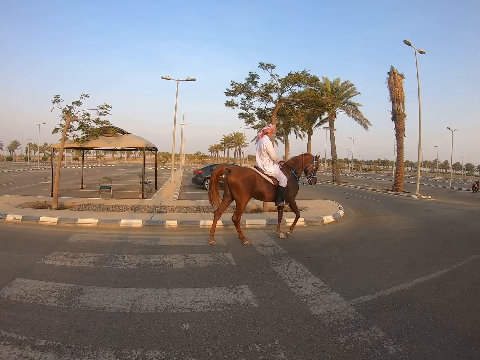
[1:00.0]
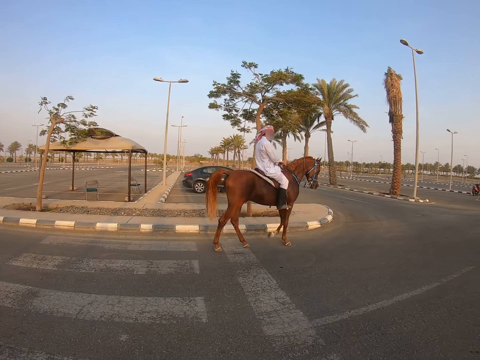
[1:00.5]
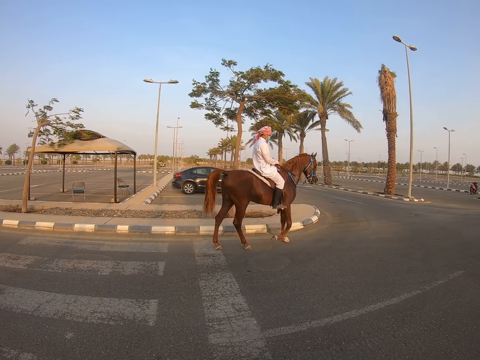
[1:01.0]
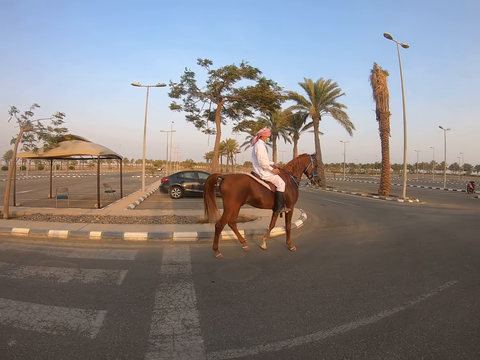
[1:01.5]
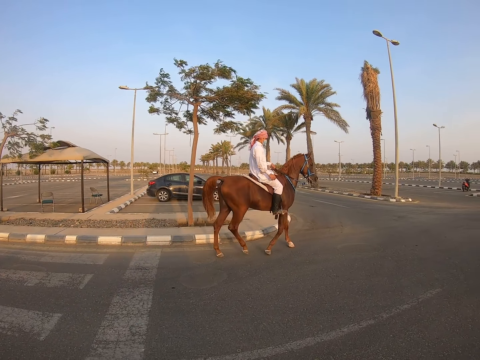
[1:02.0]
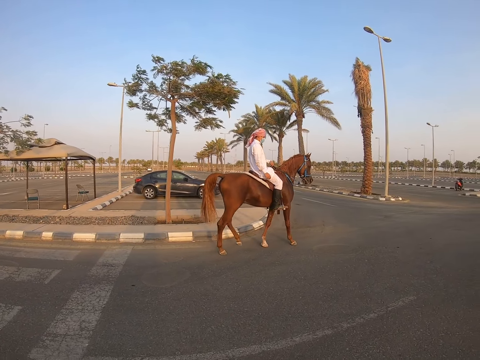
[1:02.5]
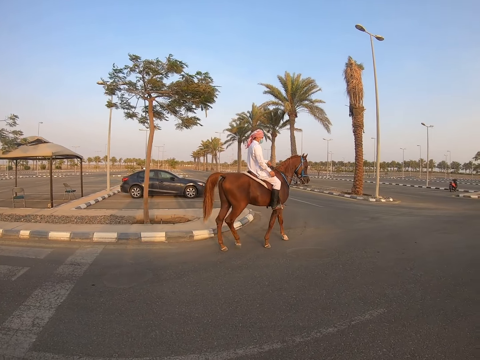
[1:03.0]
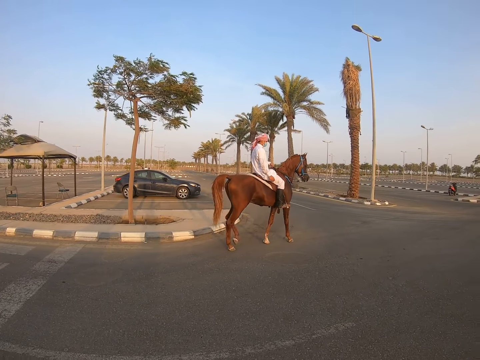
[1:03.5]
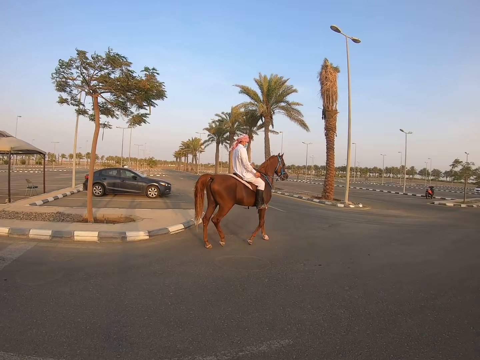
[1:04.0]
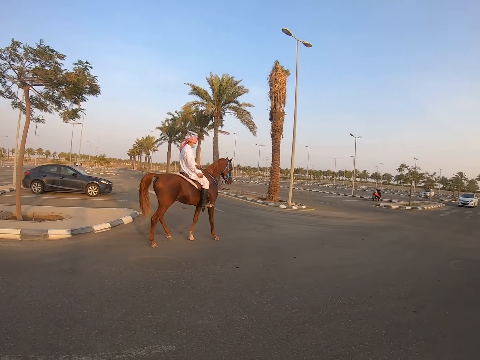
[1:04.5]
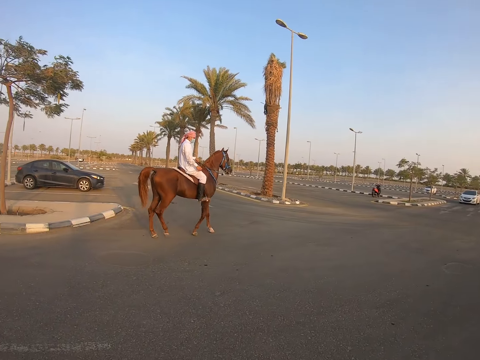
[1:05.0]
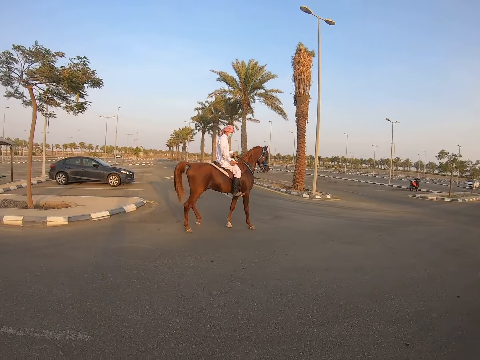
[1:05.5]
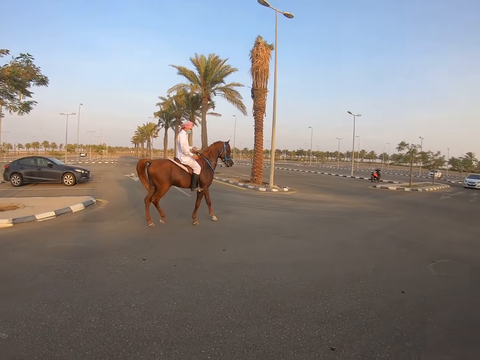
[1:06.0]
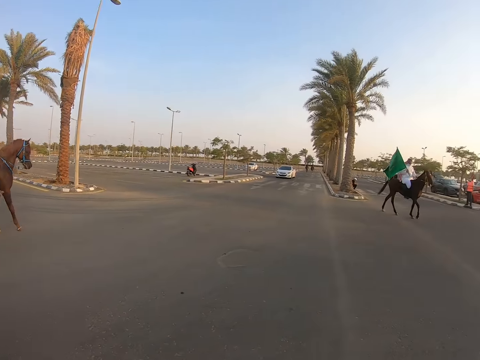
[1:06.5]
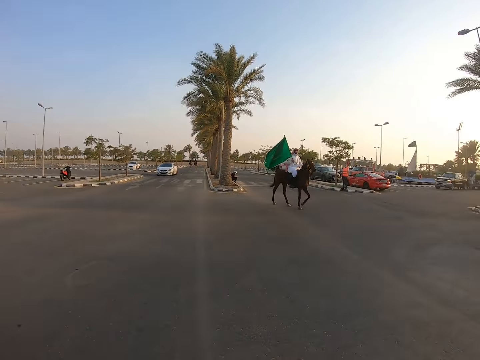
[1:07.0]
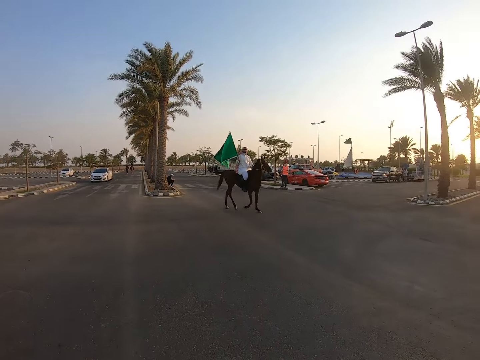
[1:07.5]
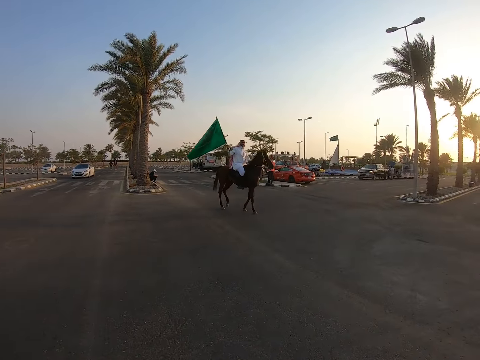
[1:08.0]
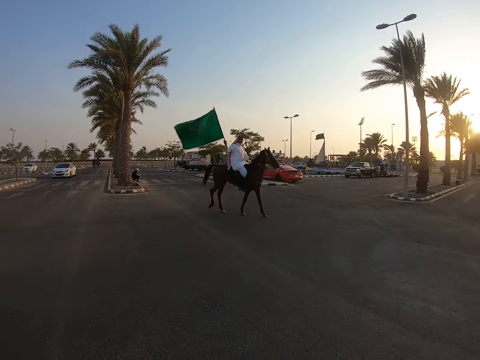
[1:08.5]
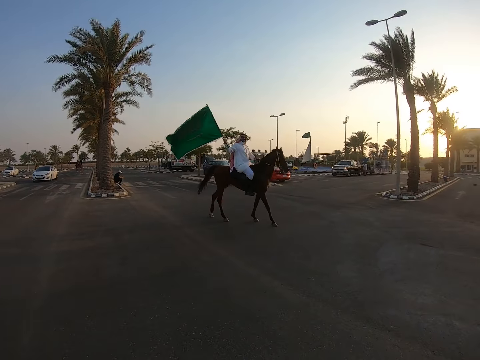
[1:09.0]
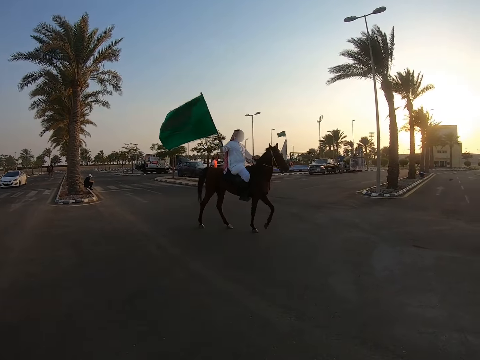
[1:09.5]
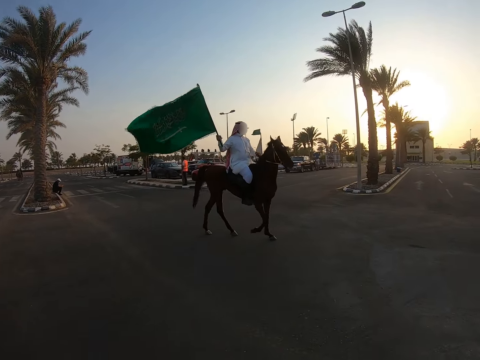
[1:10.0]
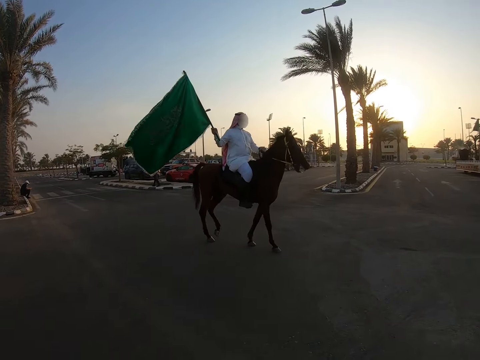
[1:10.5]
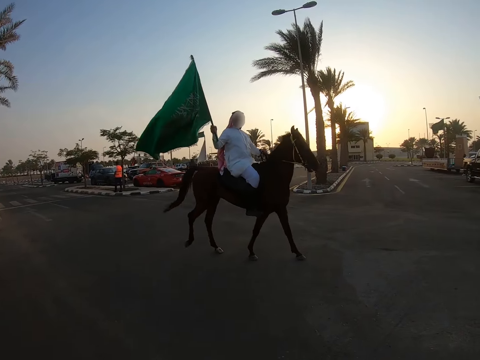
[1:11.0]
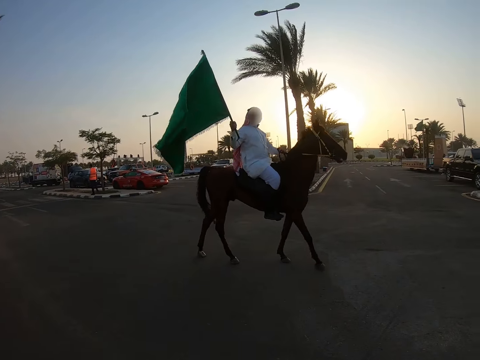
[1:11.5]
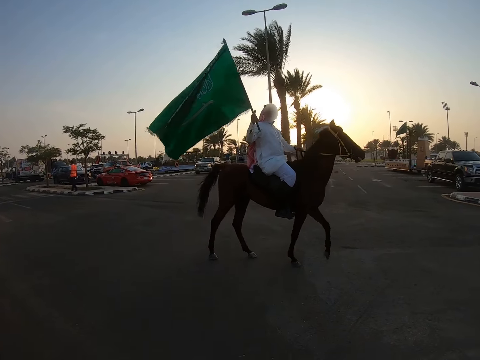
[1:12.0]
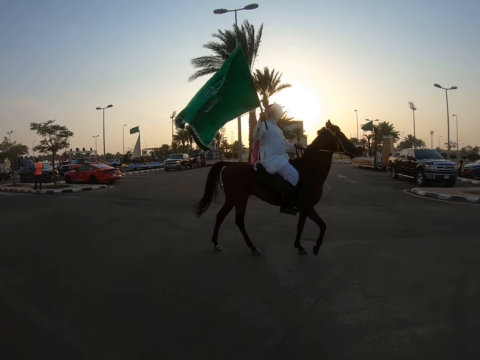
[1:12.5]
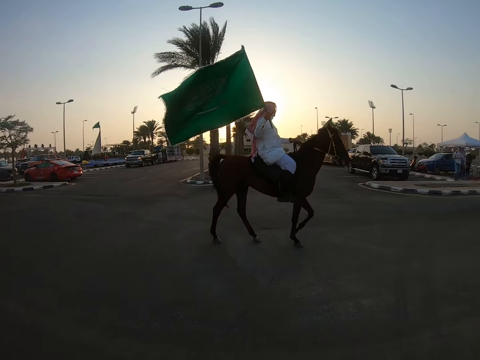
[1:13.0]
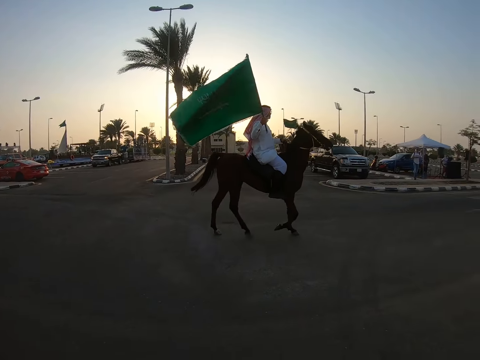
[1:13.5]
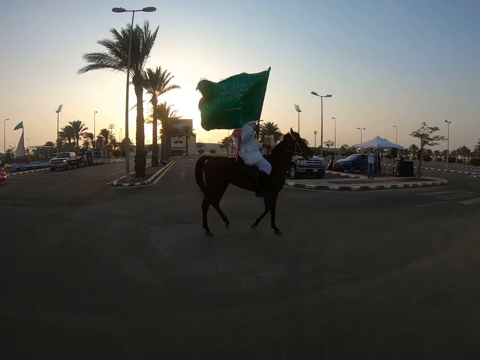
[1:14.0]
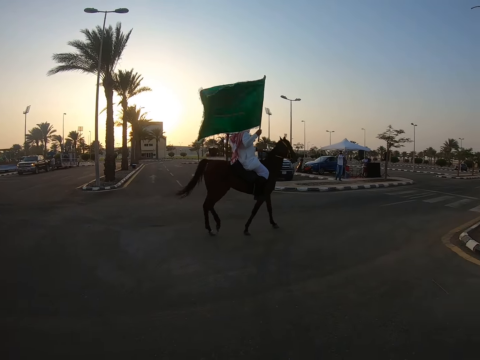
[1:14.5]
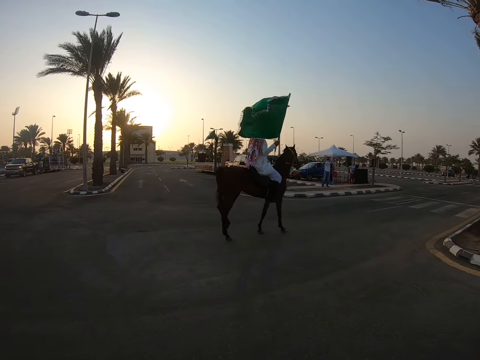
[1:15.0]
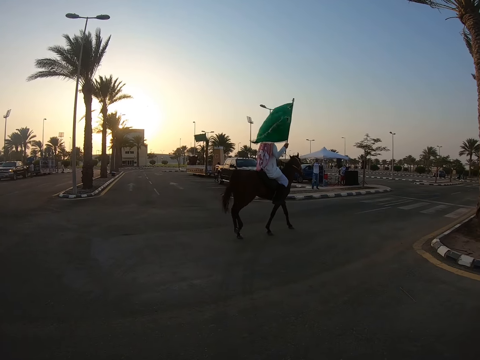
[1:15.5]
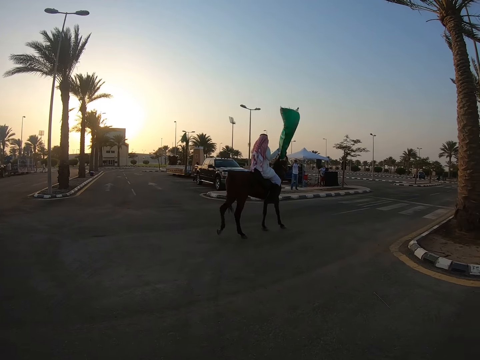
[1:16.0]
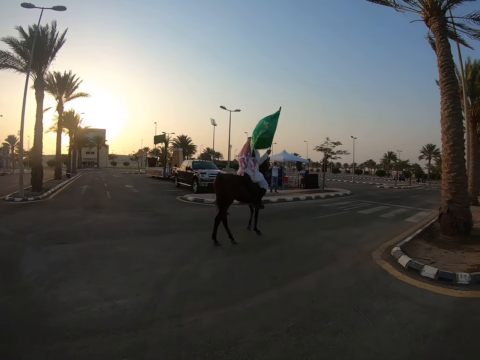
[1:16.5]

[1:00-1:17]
A man rides a horse. The camera wearer walks around. The man rides the horse. The camera wearer turns around. A horseman rides on a horse in the park. The horseman holds a flag in his right hand. The horseman rides the horse. The camera wearer turns around. The horseman rides the horse.

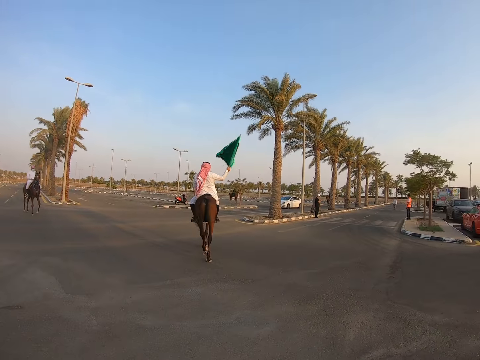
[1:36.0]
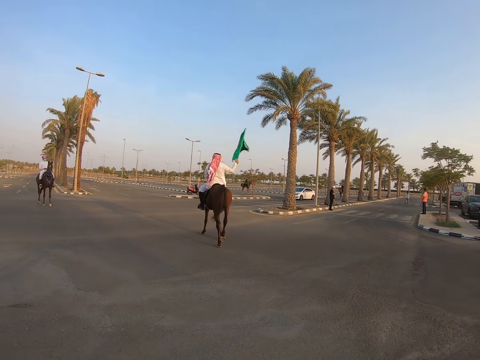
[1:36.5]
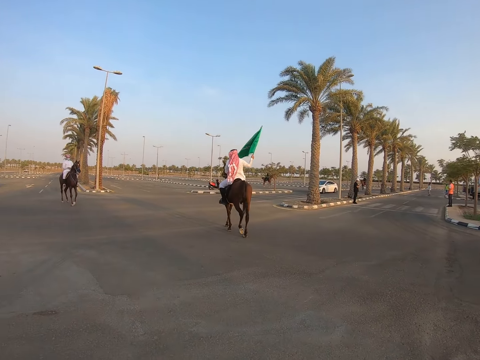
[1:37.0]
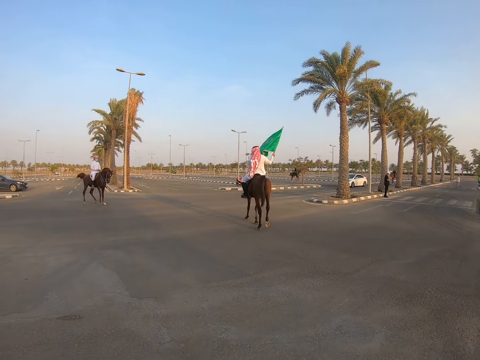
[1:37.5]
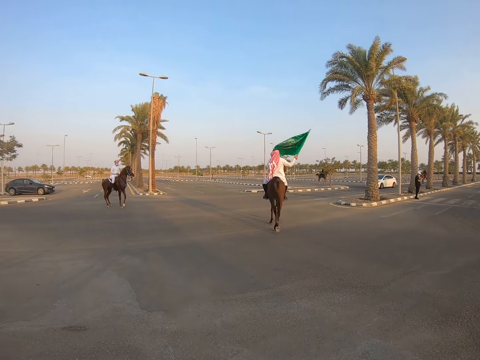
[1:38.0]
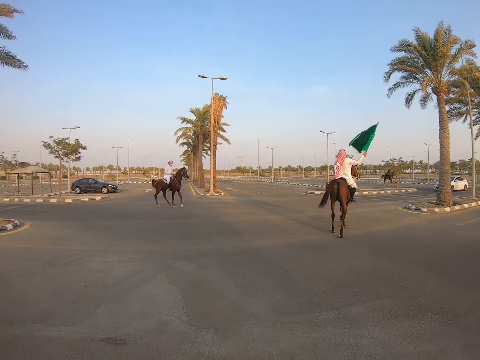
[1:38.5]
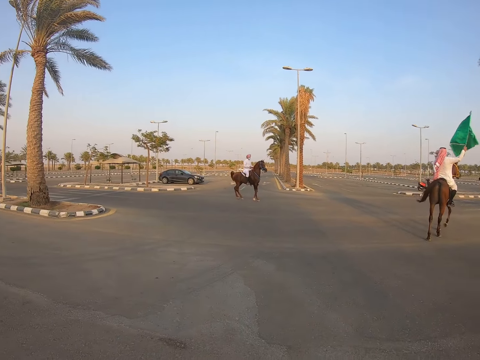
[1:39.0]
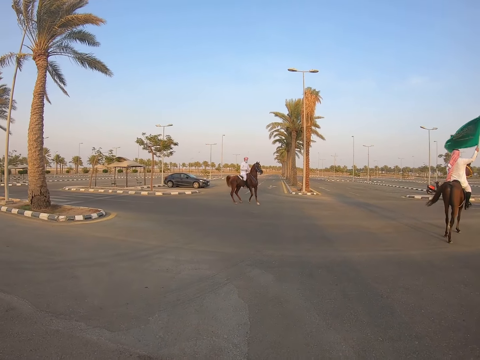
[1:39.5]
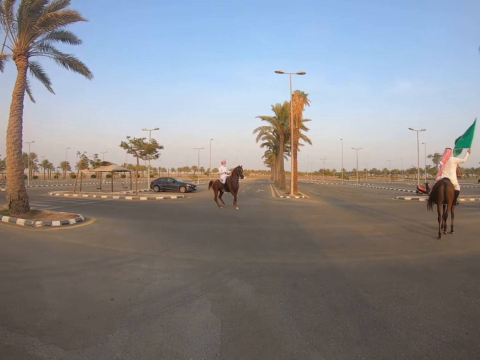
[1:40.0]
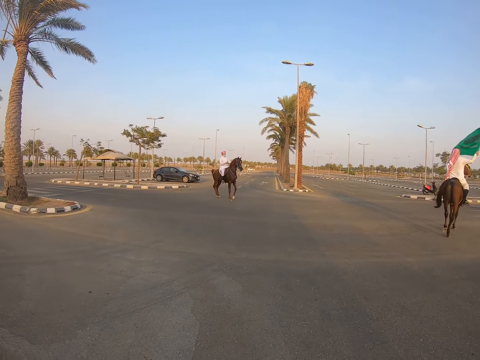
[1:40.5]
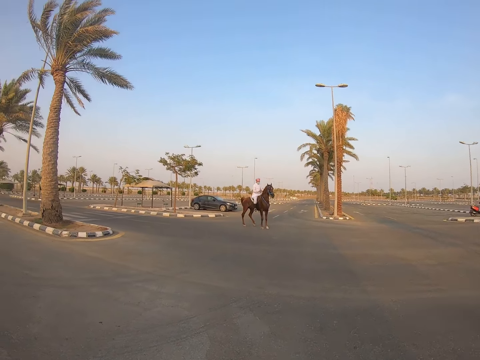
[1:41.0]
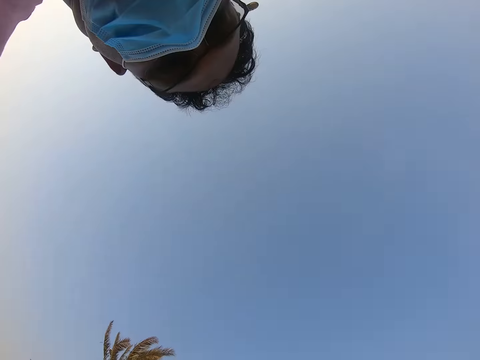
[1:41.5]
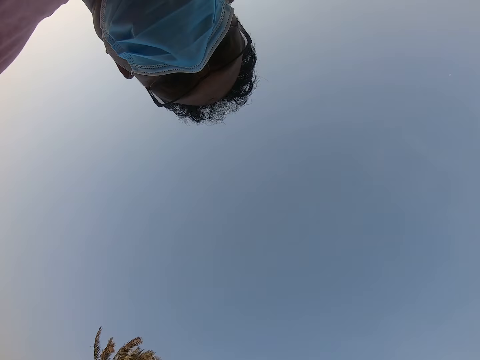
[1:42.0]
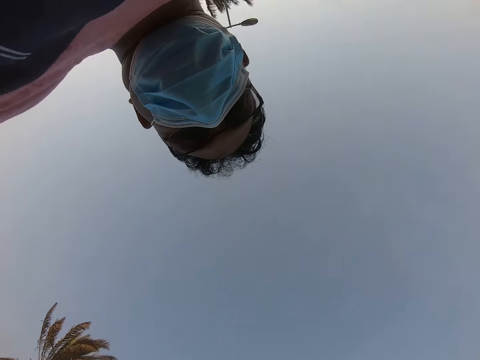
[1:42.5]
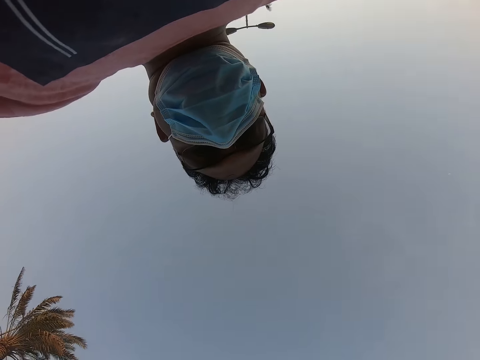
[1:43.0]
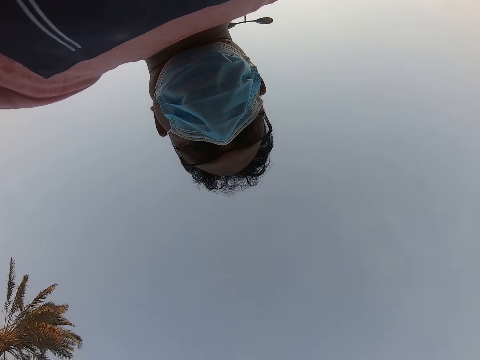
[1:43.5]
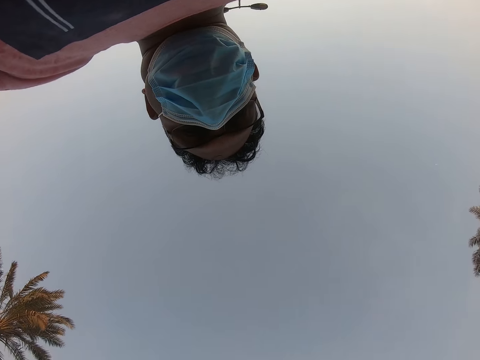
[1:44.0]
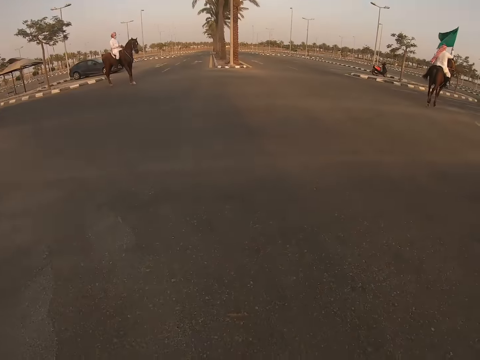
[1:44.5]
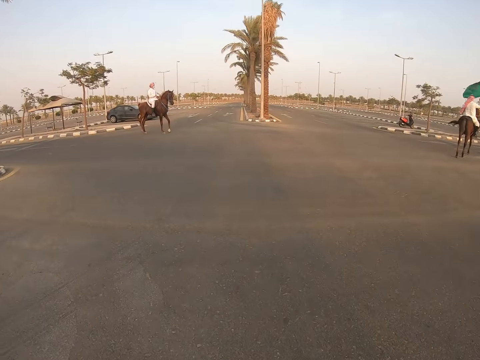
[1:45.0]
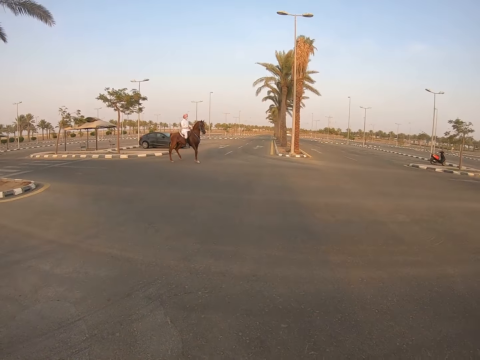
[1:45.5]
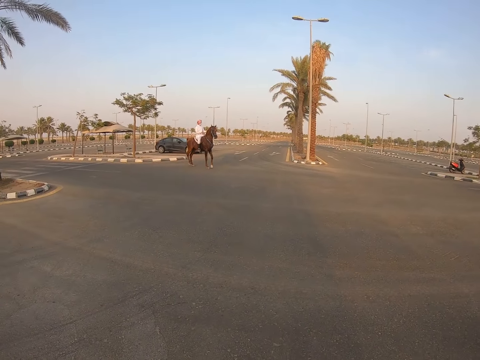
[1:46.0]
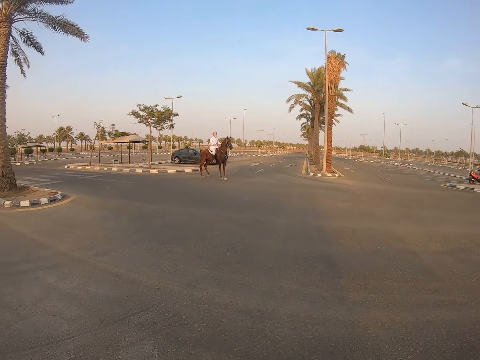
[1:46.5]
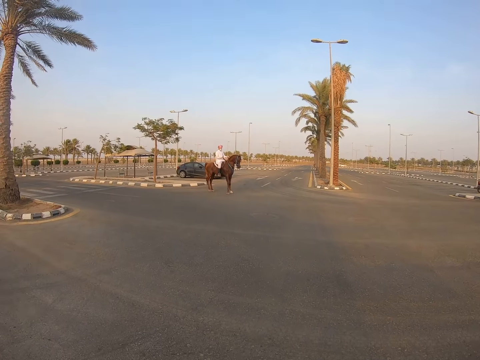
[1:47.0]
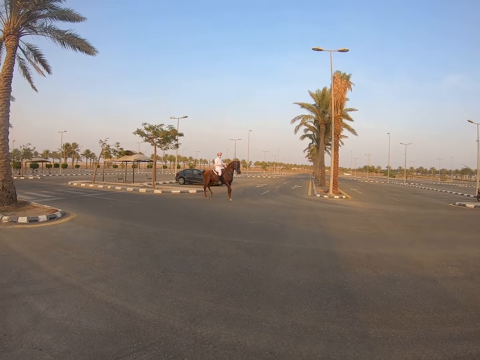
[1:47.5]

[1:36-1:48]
A man rides a horse. The camera wearer turns around. Another man rides a horse. The camera wearer turns around. He shows his face on the screen. He takes his face away from the screen.
